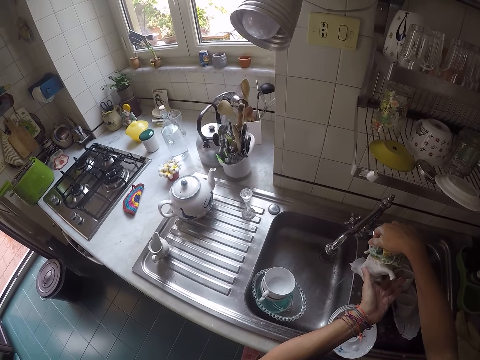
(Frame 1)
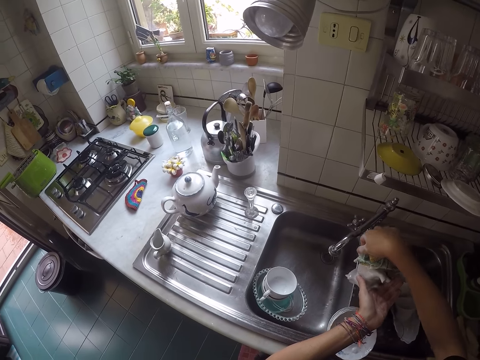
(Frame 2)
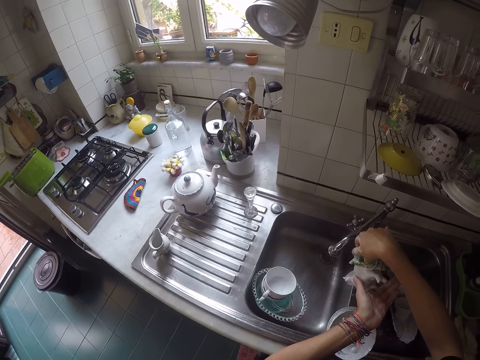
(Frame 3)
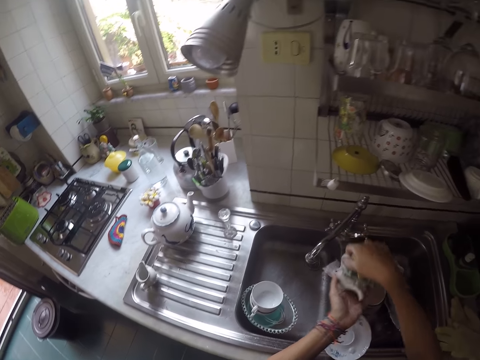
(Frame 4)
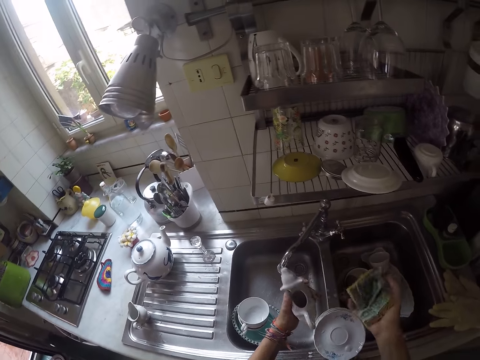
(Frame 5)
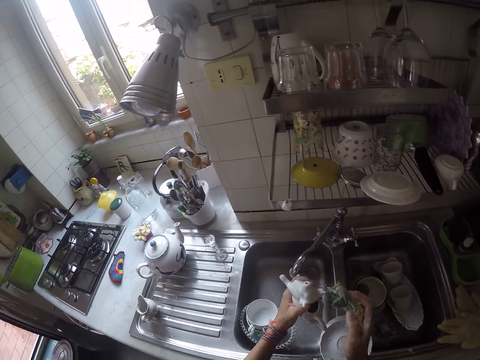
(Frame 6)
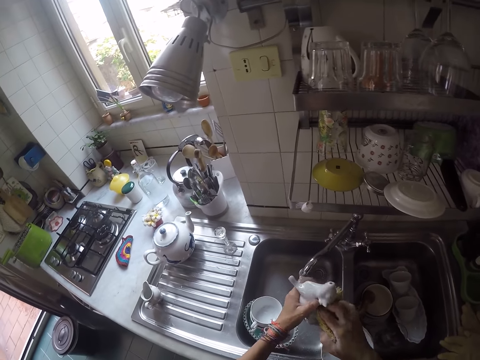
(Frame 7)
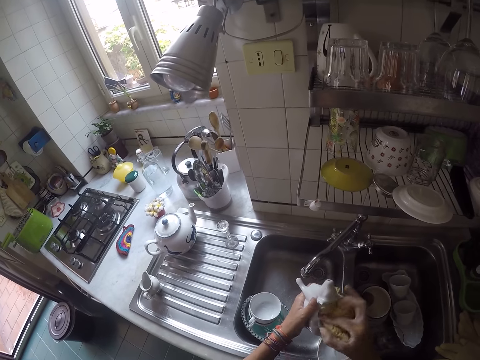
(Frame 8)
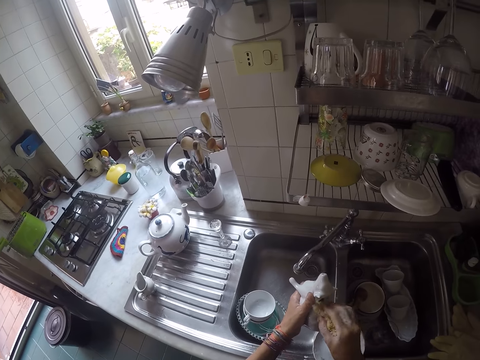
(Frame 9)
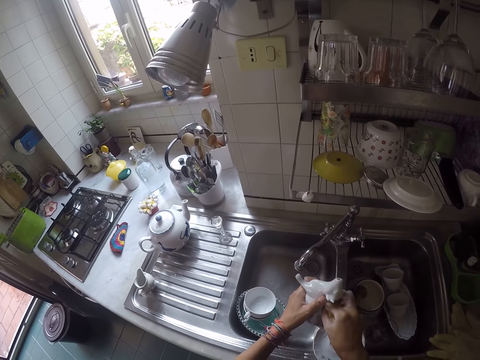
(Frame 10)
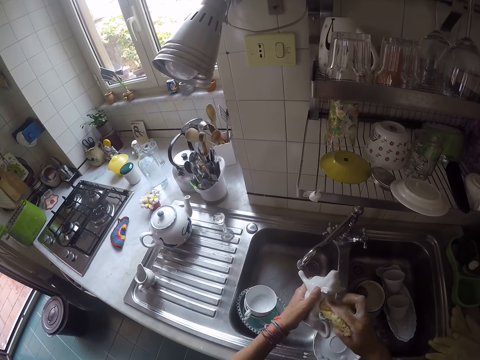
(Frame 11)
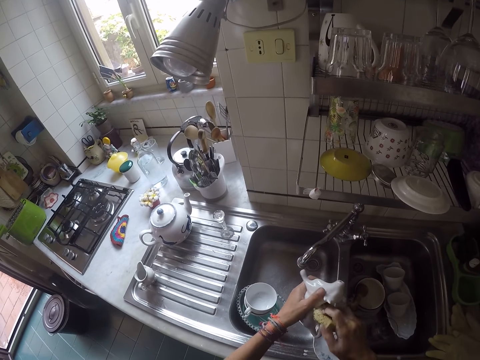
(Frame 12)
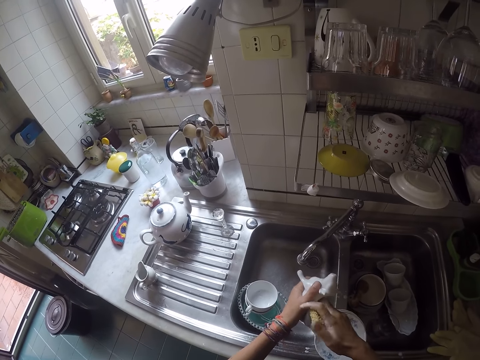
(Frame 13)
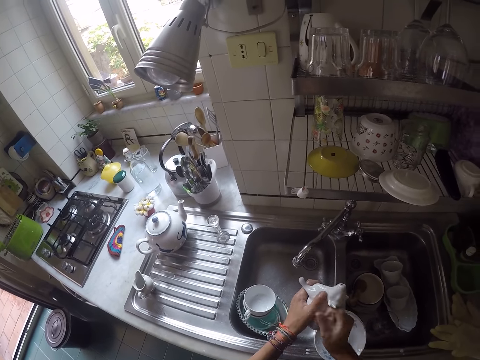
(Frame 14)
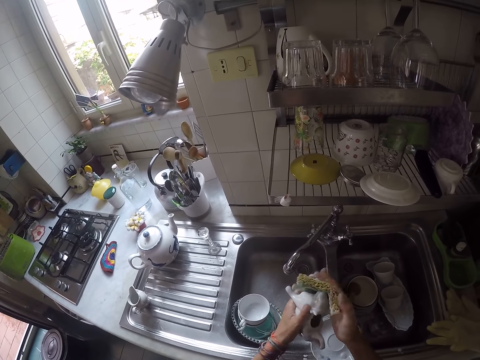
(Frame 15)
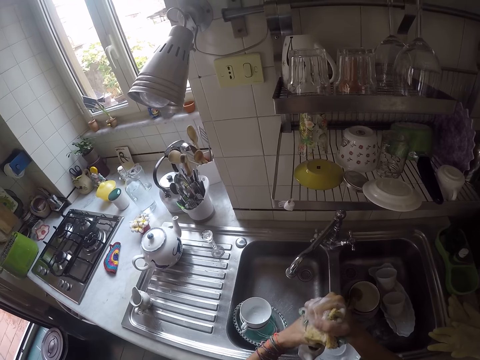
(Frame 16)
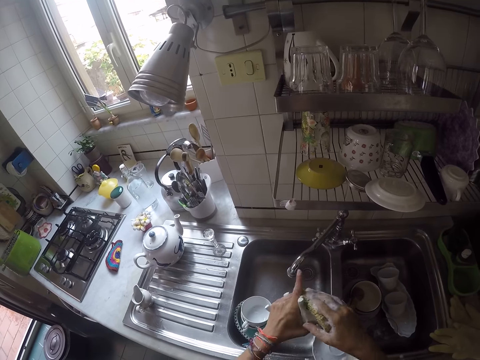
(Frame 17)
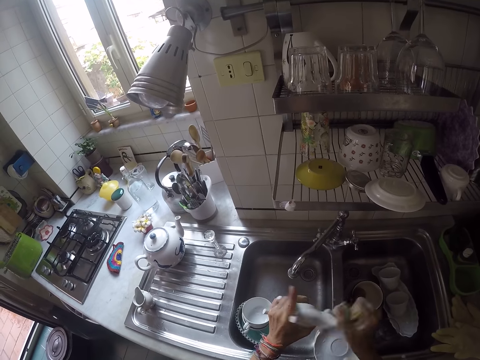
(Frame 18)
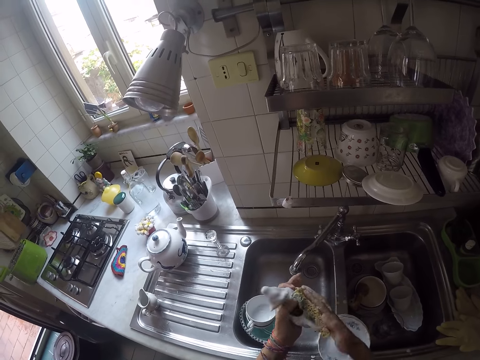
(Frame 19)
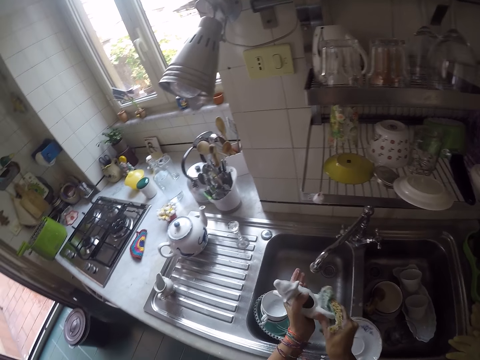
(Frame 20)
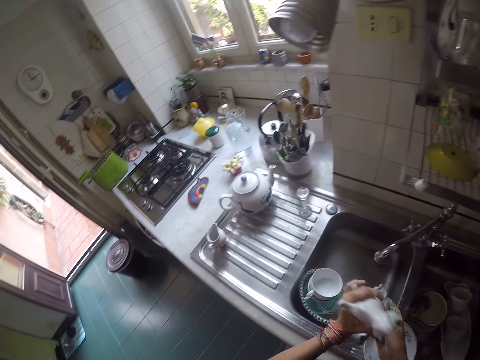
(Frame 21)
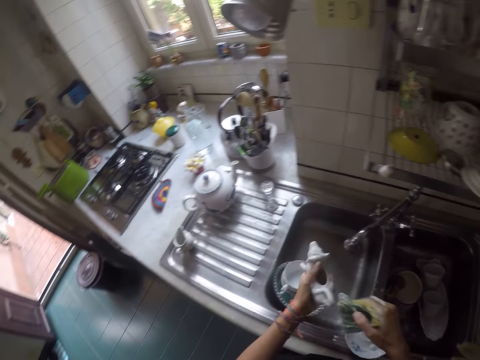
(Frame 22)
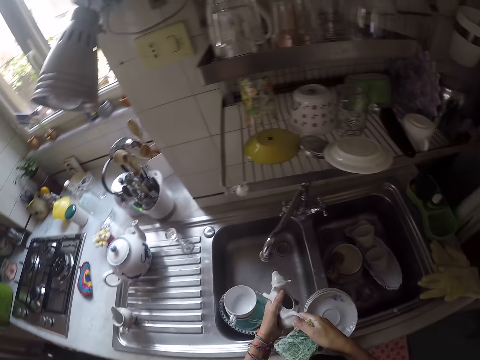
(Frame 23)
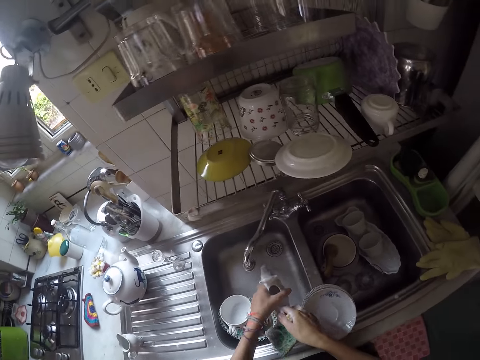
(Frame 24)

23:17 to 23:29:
The camera wearer scrubs inside the small kettle. They scrub the small kettle.

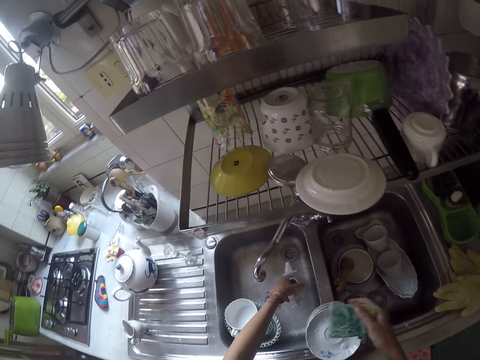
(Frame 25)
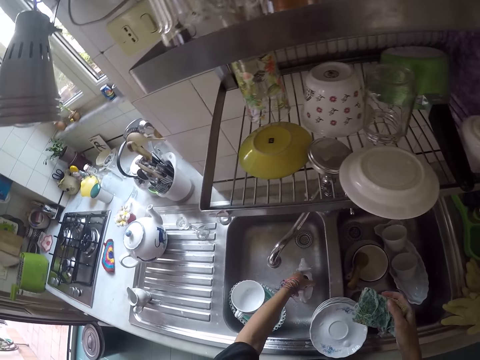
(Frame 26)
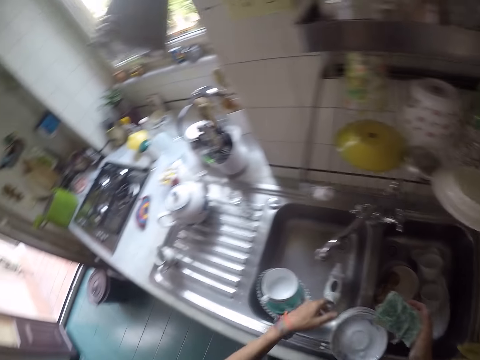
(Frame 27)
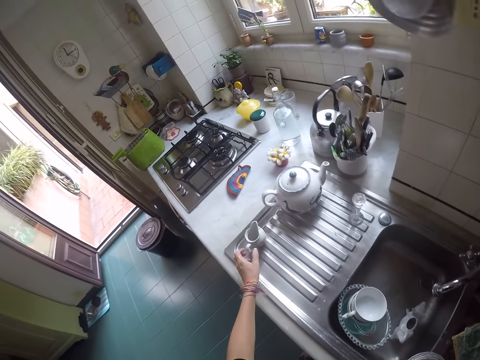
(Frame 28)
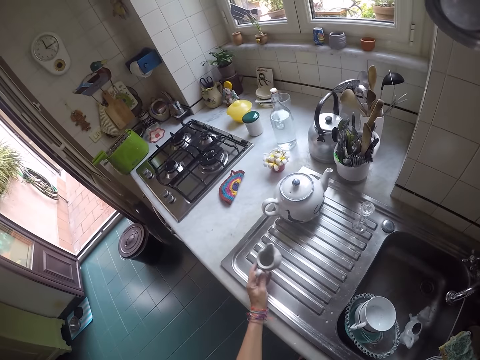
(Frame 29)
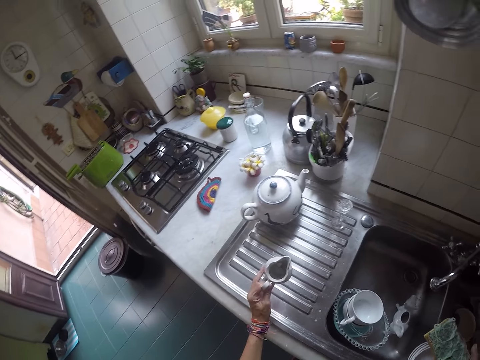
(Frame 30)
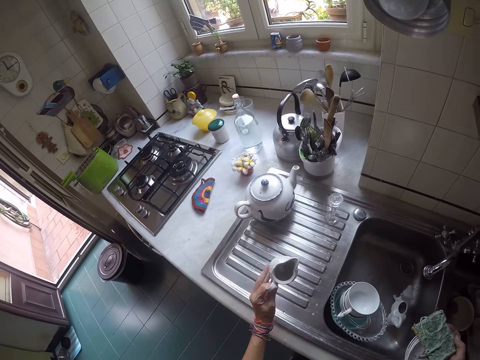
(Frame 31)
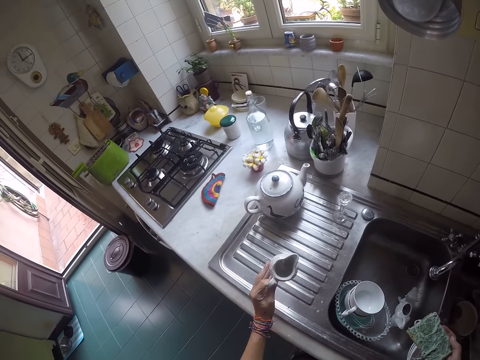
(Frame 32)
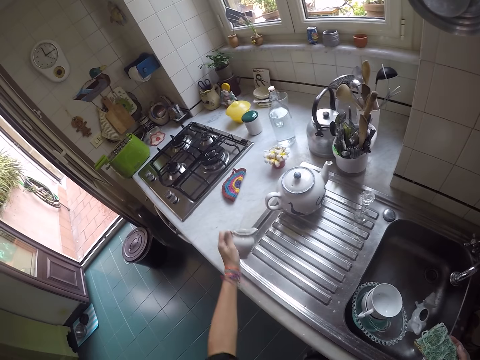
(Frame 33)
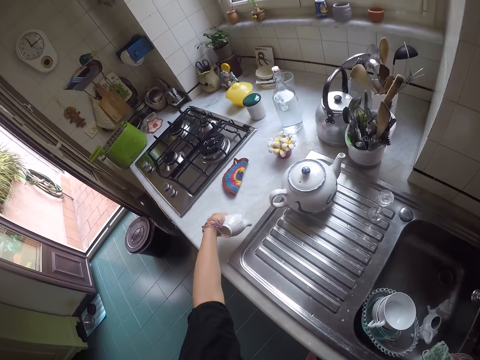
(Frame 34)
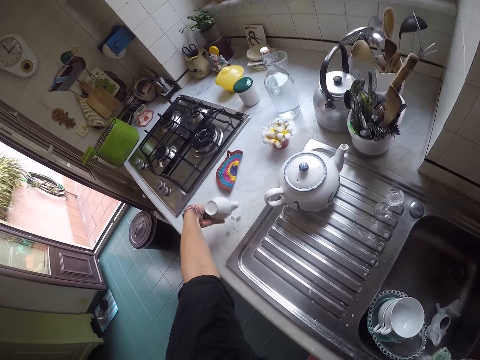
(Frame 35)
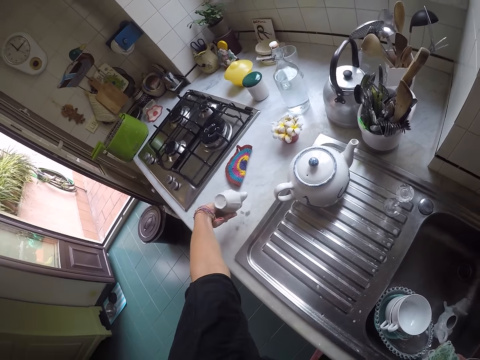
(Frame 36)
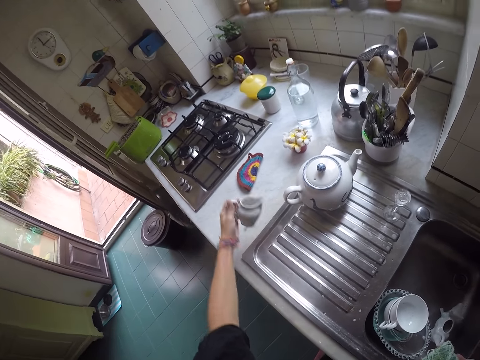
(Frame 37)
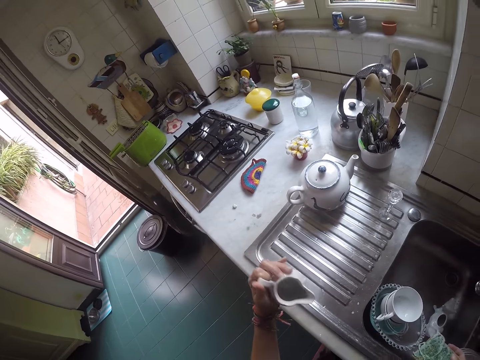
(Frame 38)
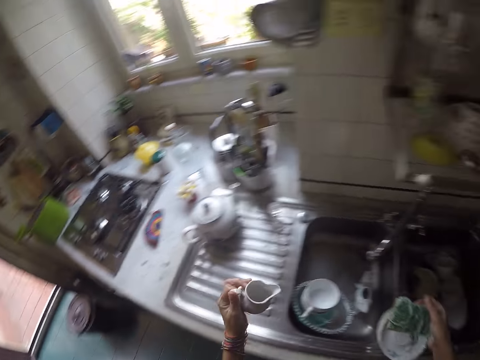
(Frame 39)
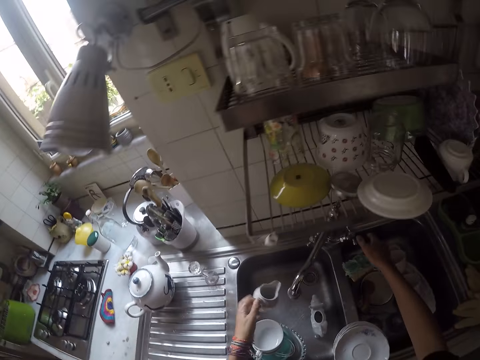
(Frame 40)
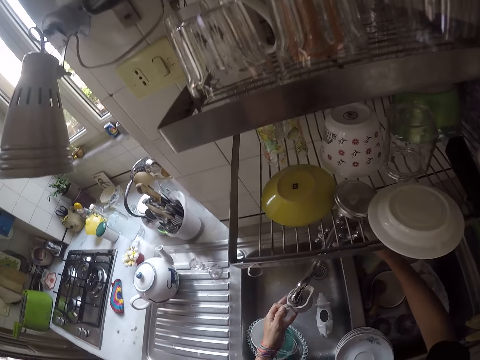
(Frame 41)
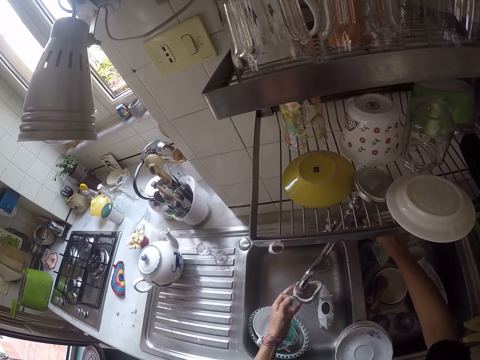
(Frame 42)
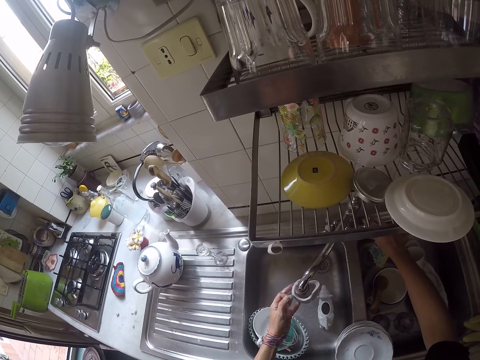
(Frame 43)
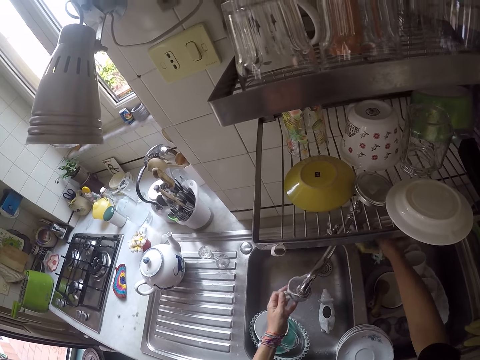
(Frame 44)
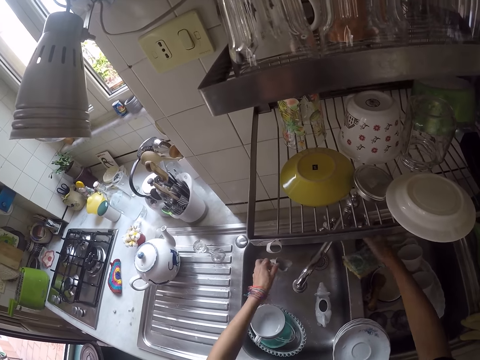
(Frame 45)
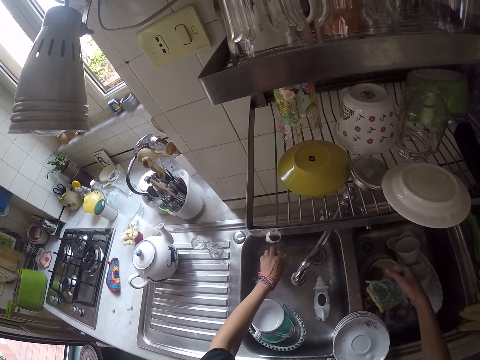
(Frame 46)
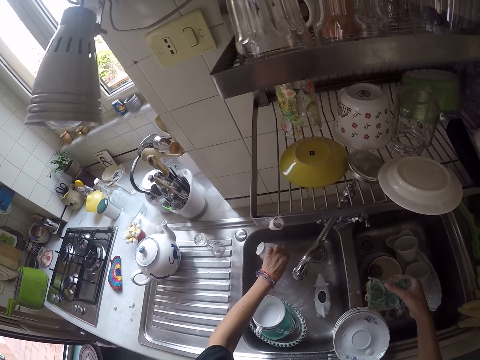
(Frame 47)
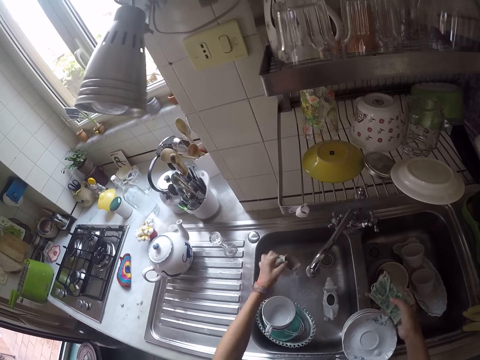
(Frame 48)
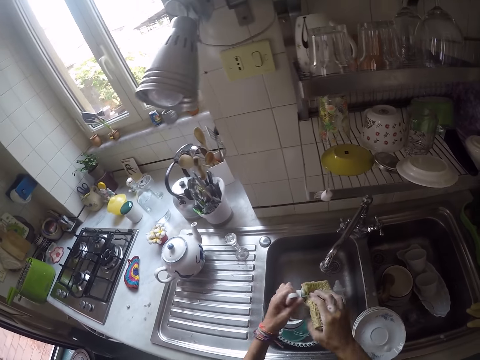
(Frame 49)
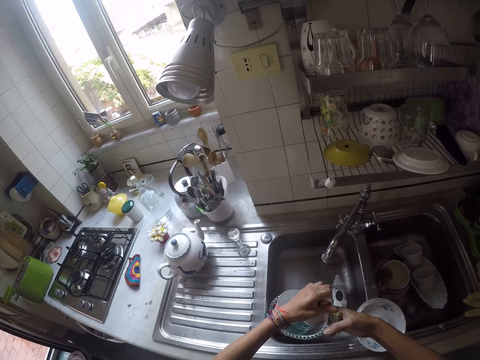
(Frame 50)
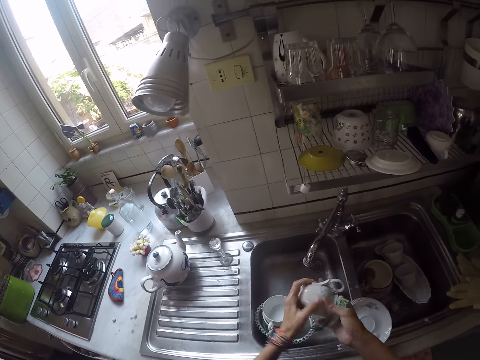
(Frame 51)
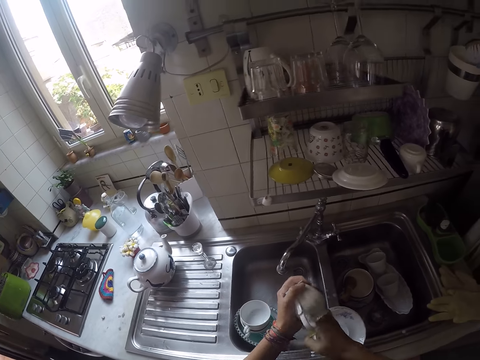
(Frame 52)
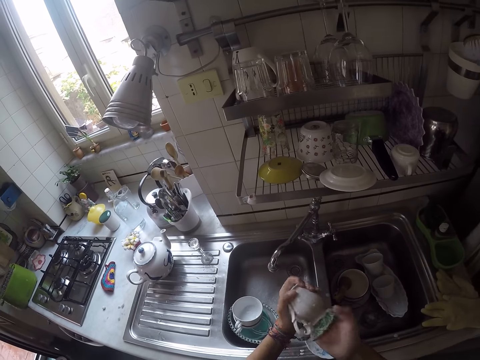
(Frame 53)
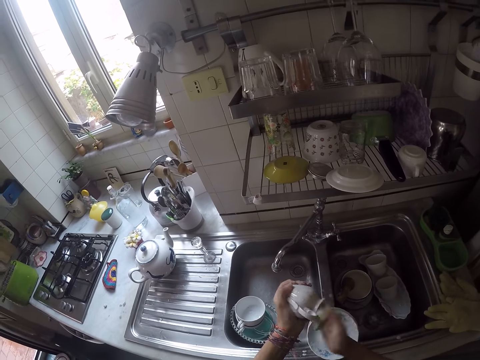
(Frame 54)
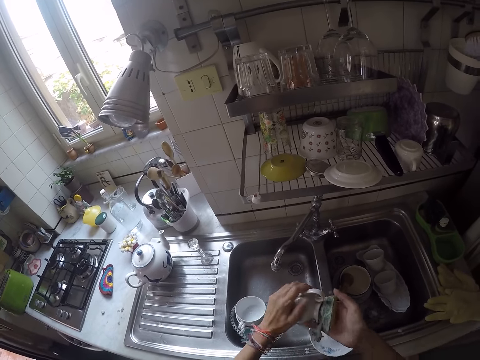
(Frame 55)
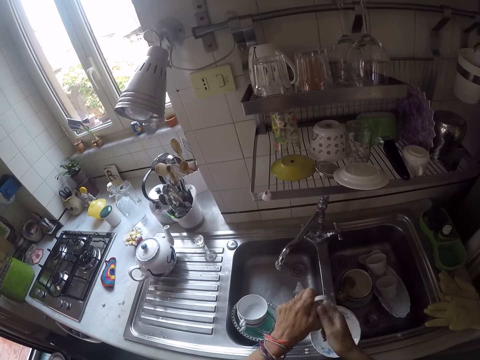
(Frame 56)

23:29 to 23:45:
The camera wearer puts the kettle in the sink. They take a teapot, look on the teapot, and pour water from the teapot on the sink slab. They look in the teapot. They open the tap, put water in the teapot, and close the tap. They pour water from the teapot. They scrub in the teapot.
